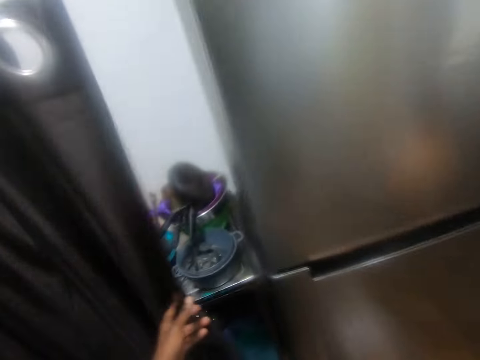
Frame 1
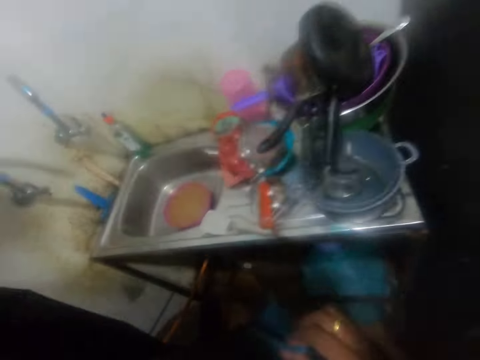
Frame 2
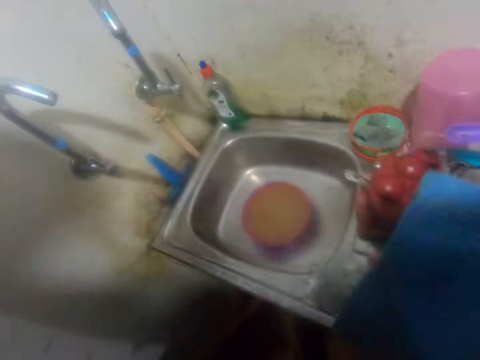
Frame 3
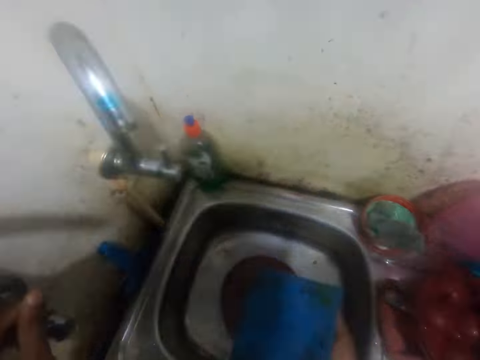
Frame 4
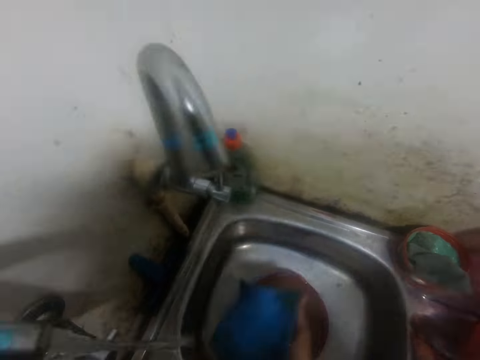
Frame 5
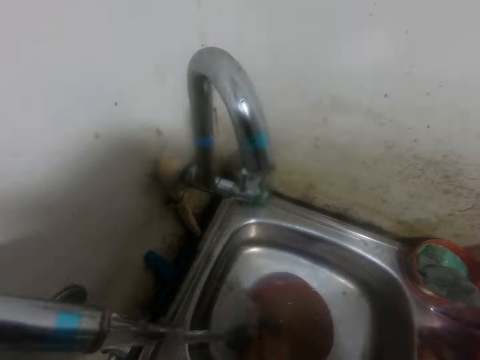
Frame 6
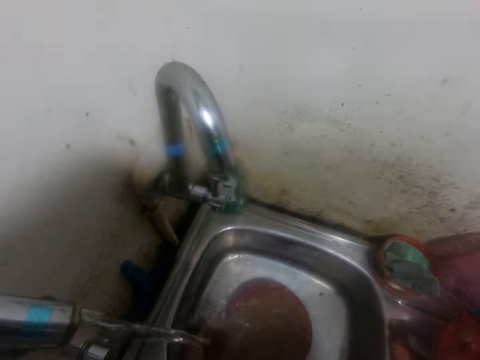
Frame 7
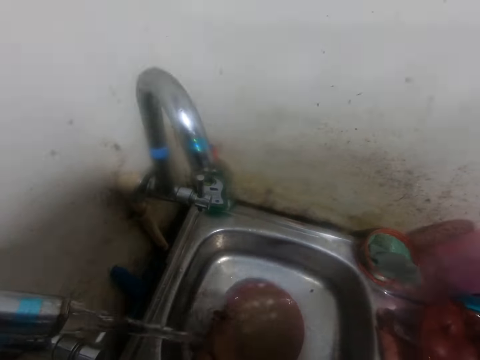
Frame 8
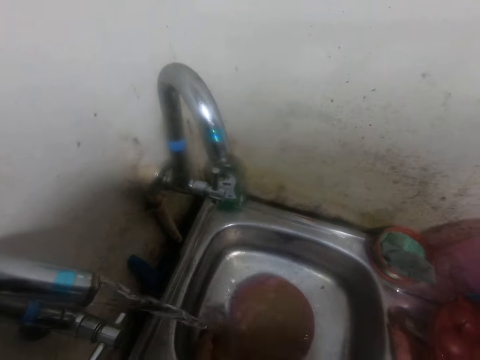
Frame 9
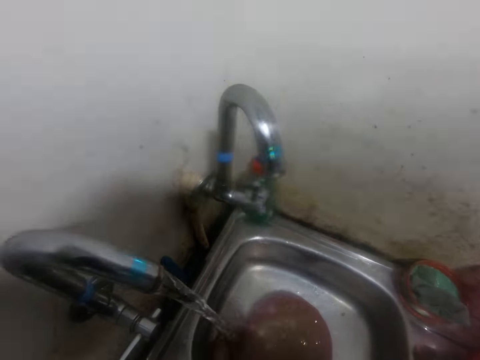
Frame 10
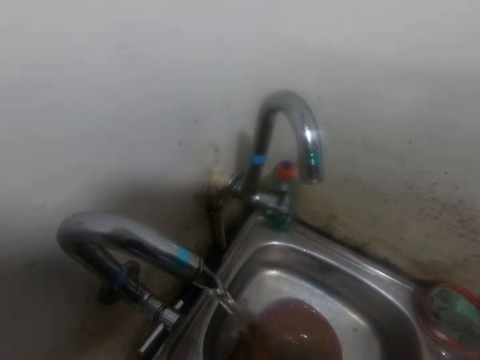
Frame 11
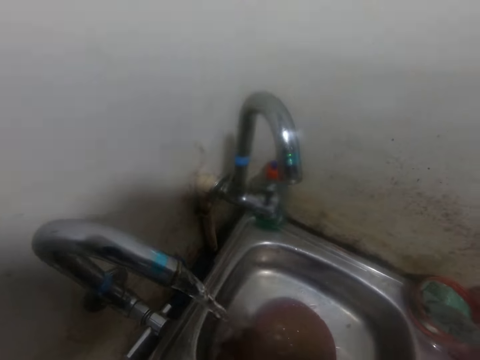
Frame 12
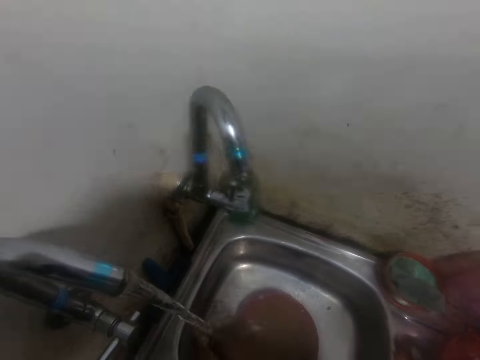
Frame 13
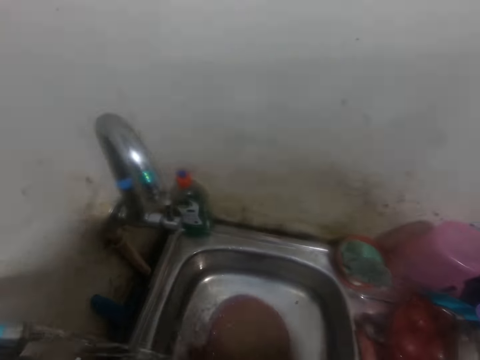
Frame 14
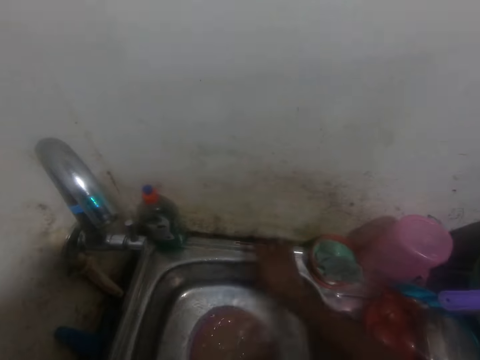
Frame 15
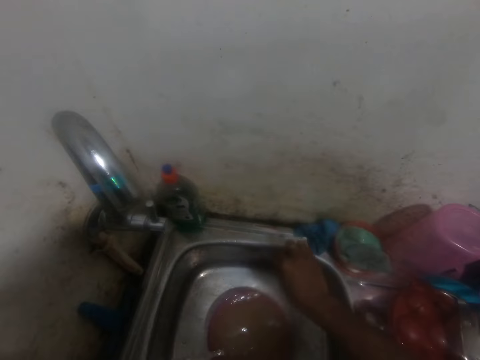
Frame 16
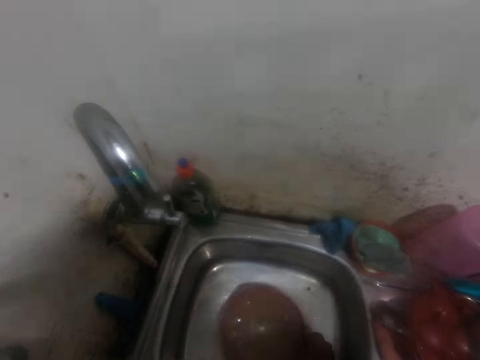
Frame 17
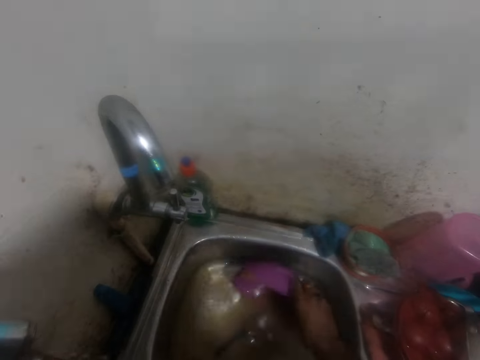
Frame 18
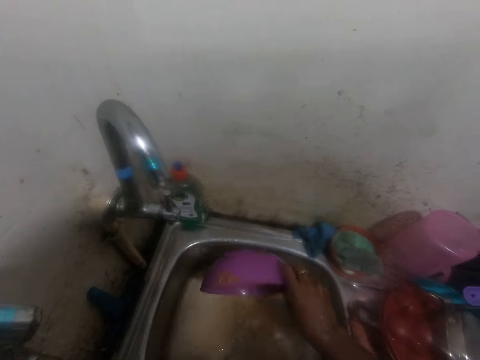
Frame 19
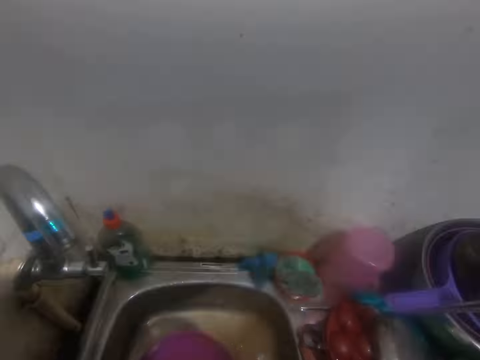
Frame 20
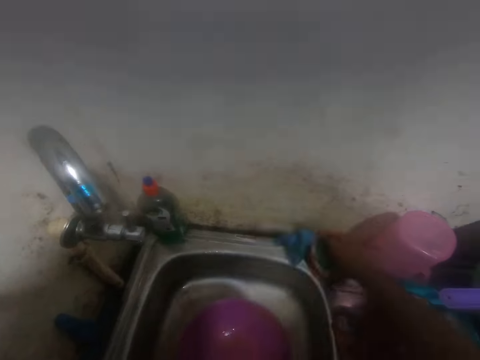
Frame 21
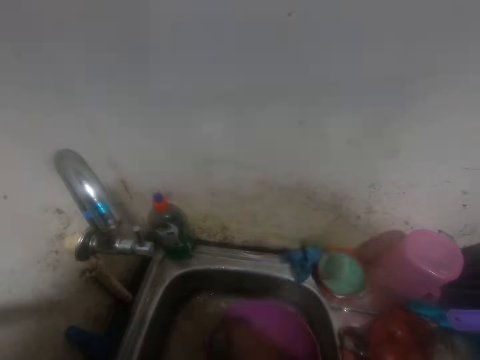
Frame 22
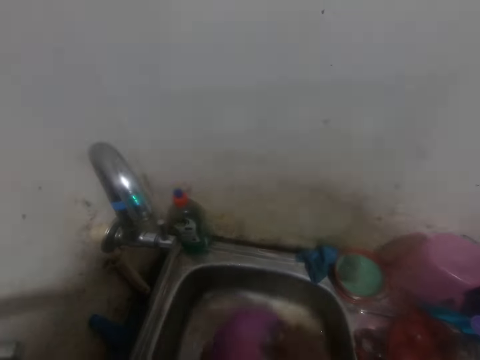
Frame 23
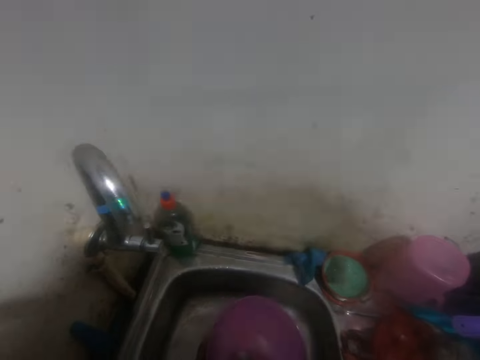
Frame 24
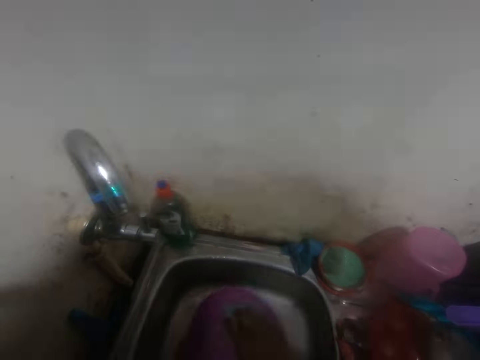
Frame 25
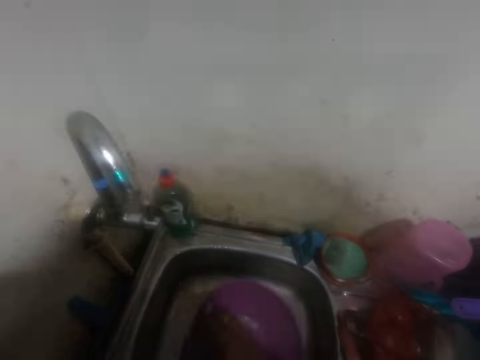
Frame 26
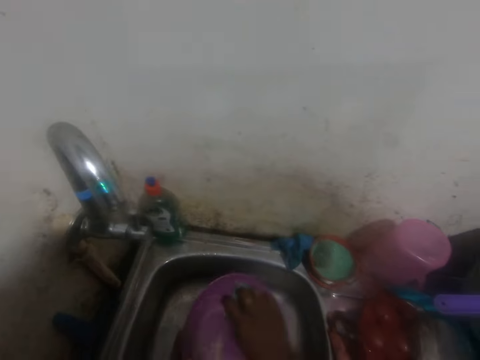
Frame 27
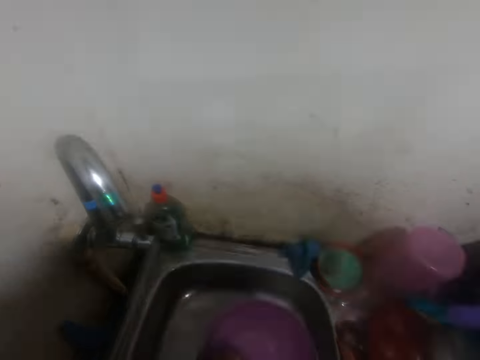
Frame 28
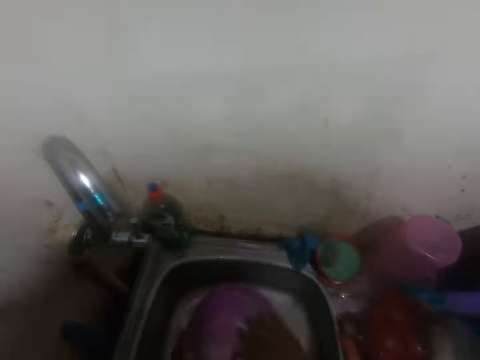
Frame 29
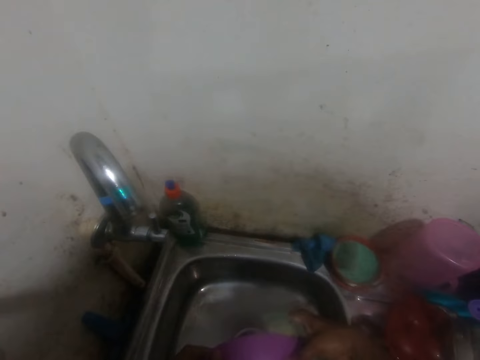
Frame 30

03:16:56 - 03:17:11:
The camera wearer pulls the curtain with his left leg. He pushes the curtain. He opens the faucet with his left hand. He rinses the napkin with both hands. He drops the napkin on the sink with his right hand. He picks up a bowl from the sink with his right hand. He passes the bowl from his right hand to his left hand. He picks up a sponge from the sink with his right hand. He washes the bowl with the sponge in his right hand.

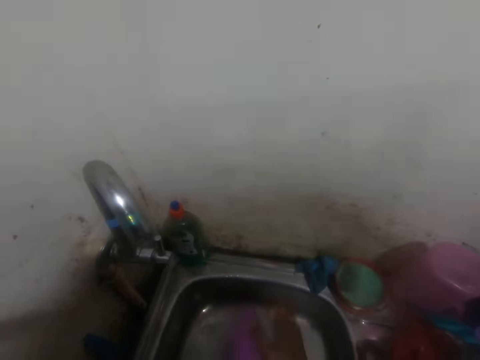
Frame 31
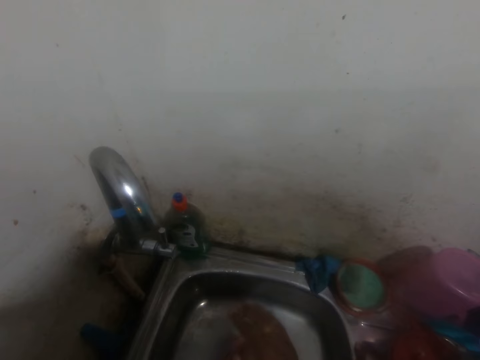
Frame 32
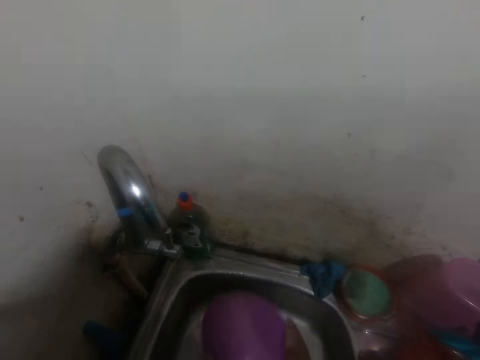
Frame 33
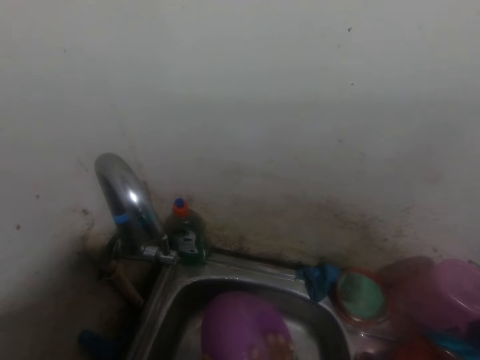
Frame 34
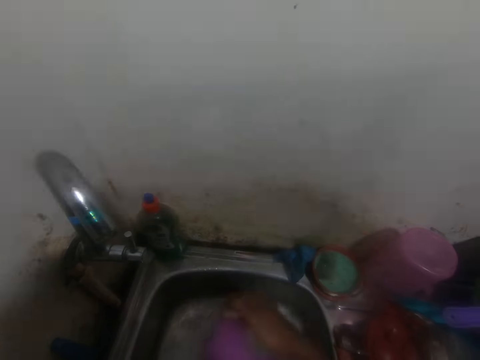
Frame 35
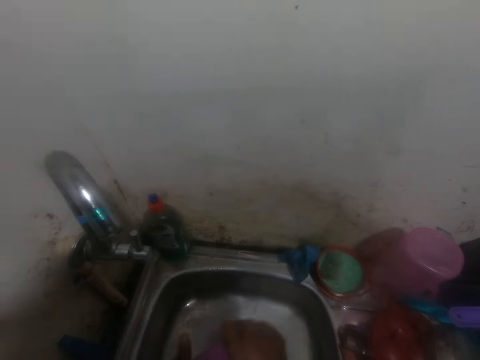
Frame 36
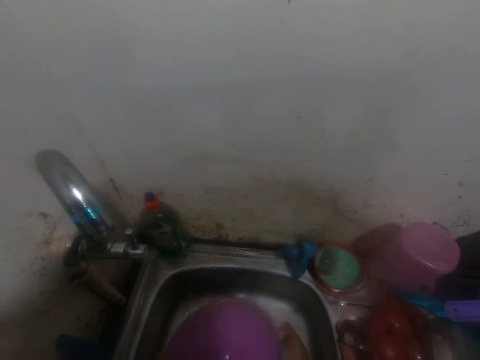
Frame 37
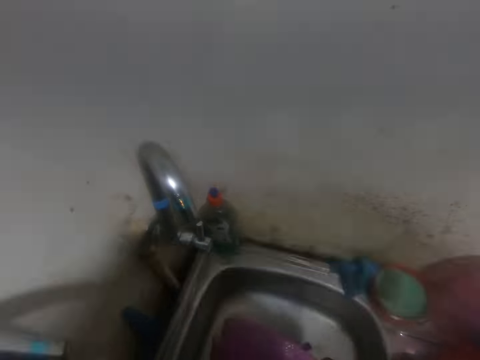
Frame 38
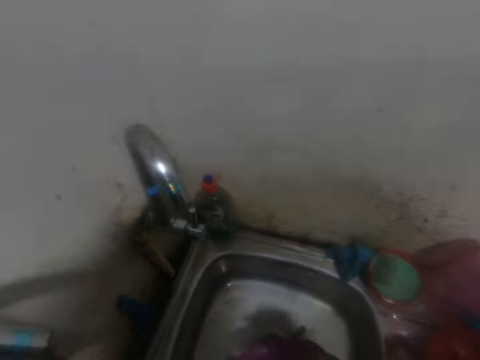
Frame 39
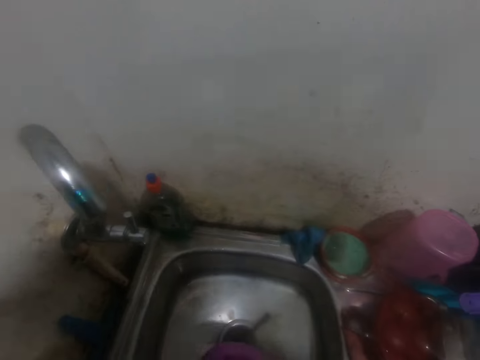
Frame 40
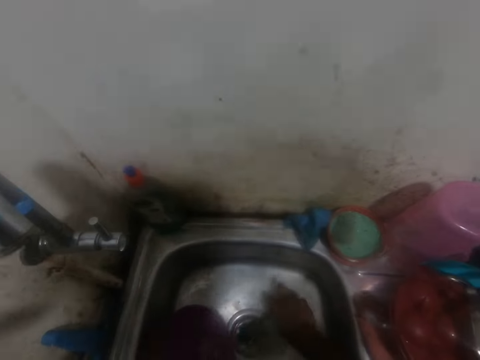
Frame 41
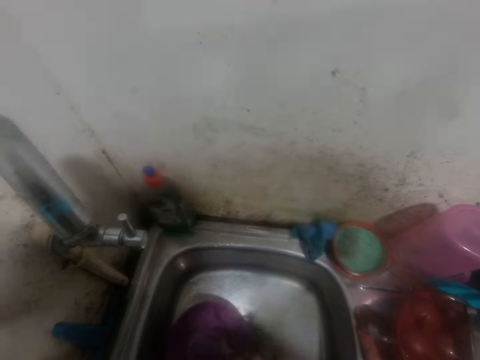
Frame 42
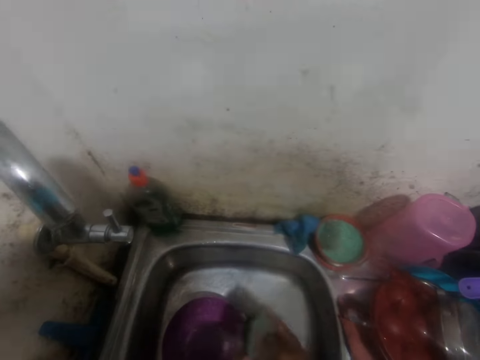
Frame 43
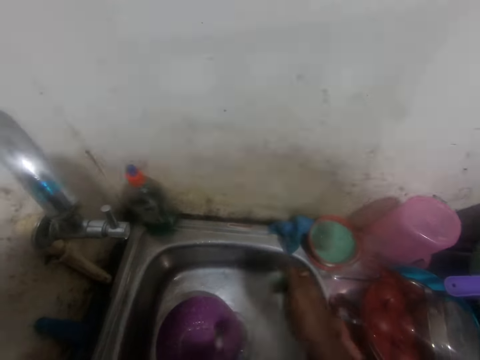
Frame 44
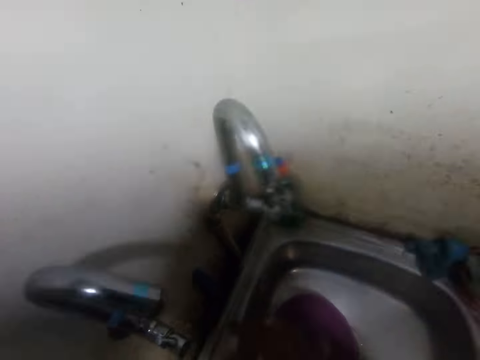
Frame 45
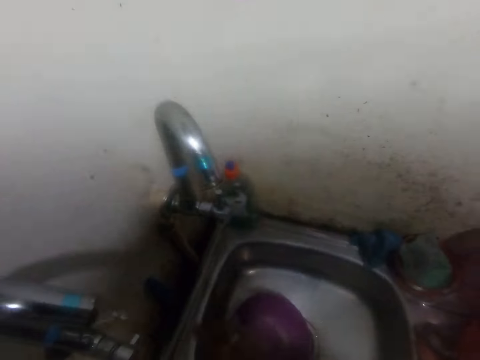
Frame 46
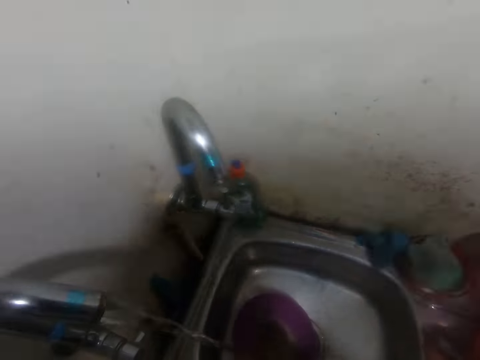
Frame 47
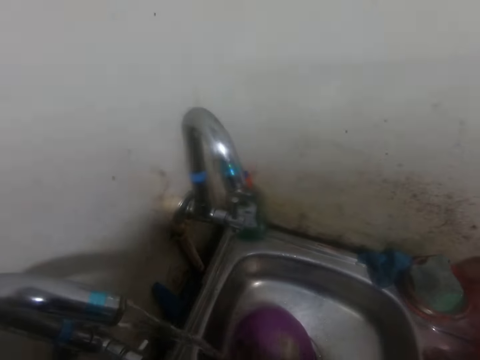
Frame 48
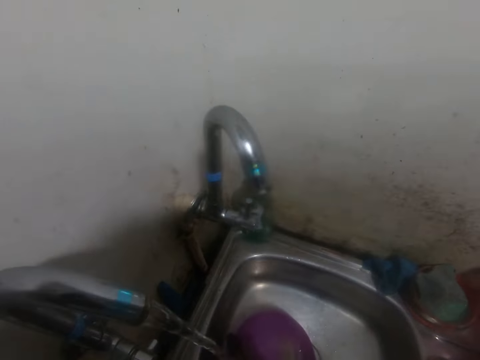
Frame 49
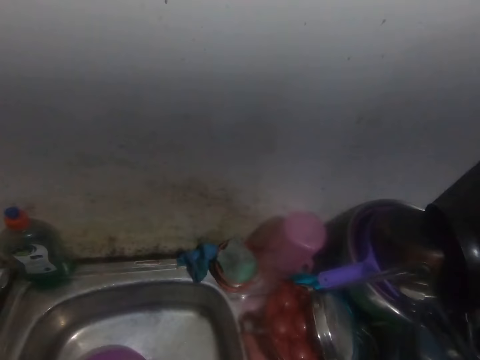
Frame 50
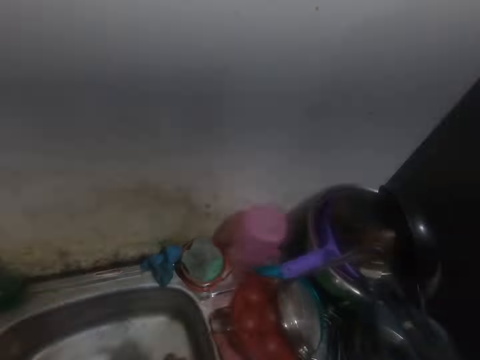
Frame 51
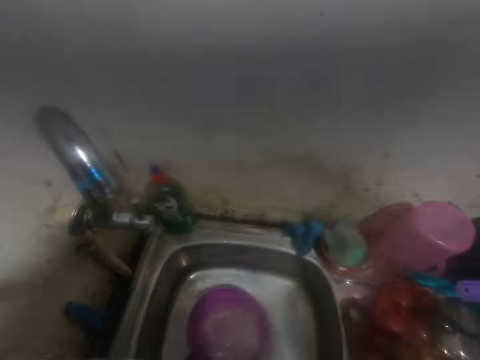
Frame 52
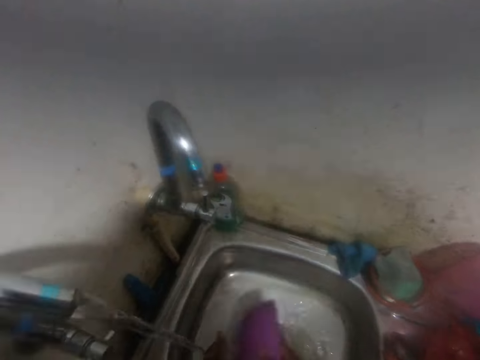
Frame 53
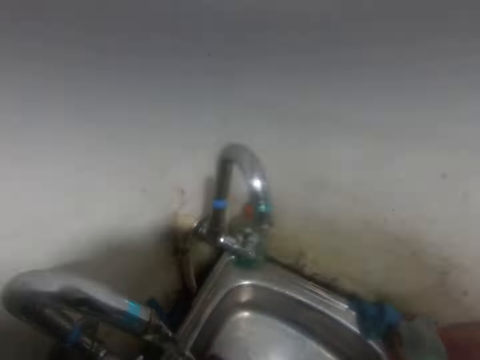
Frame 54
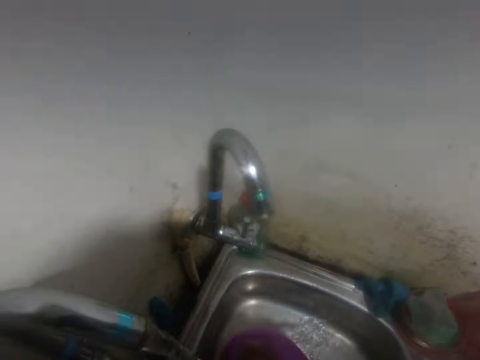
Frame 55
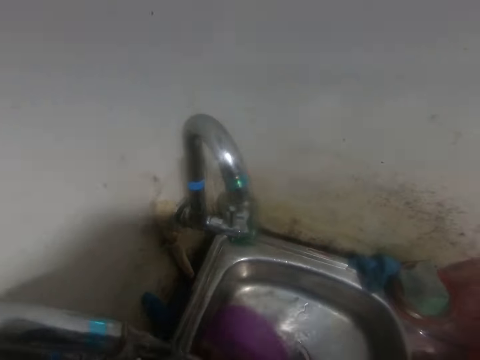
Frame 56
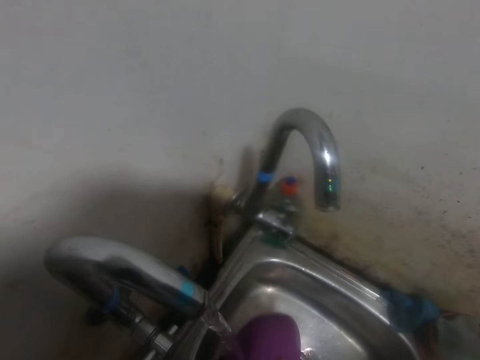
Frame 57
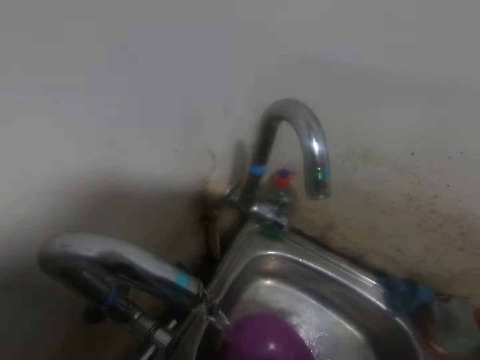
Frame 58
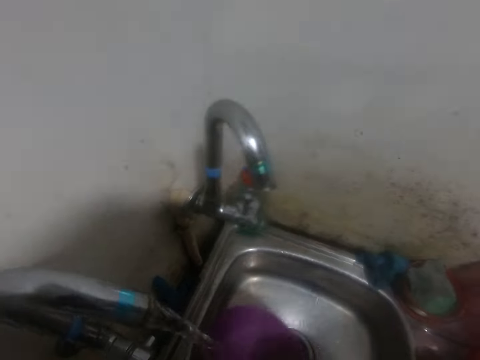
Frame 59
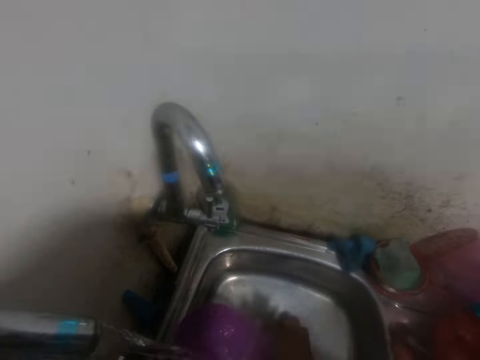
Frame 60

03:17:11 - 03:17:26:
The camera wearer picks up a spoon from the sink with his right hand. He washes the spoon with a sponge in his right hand. He drops the sponge on the sink with his right hand. He opens the faucet with his left hand. He rinses the spoon with both hands on the sink. He drops the spoon on the sink with his right hand. He rinses the bowl in both hands with water from the faucet.
